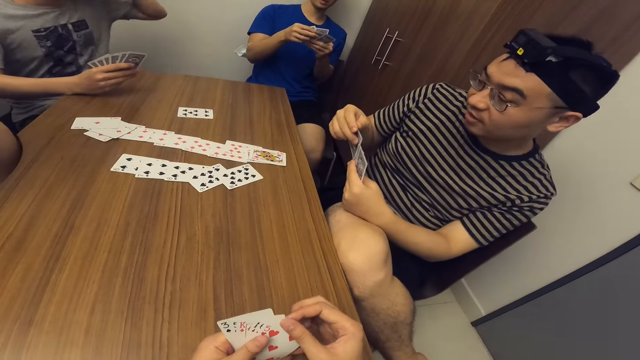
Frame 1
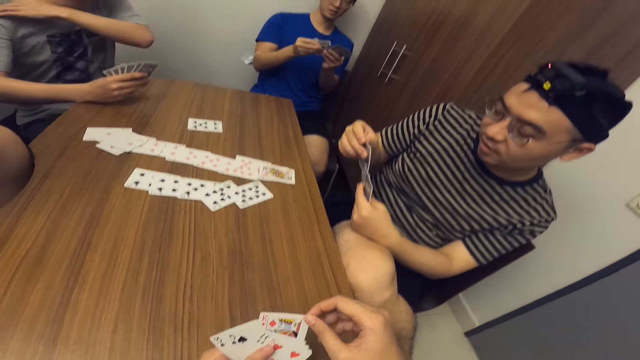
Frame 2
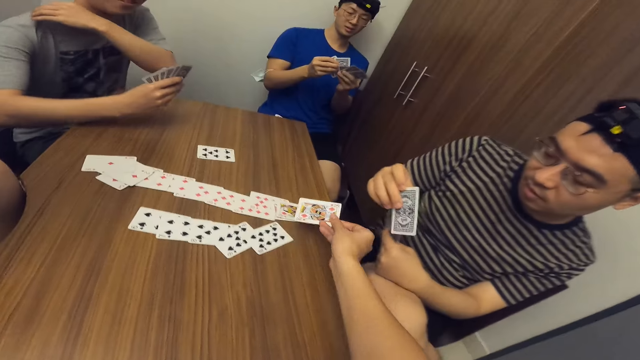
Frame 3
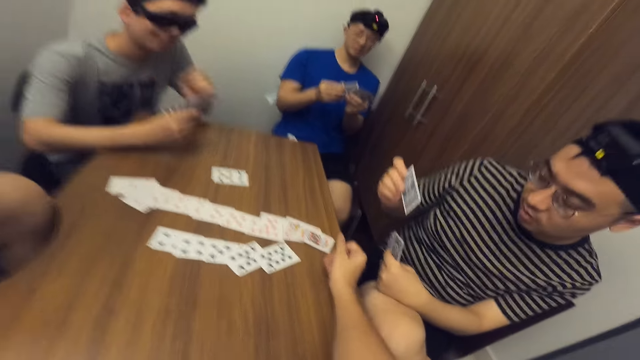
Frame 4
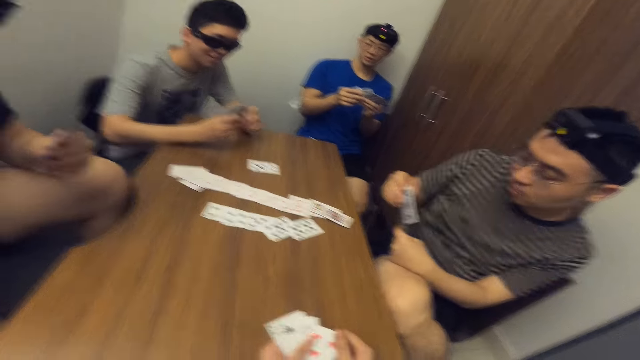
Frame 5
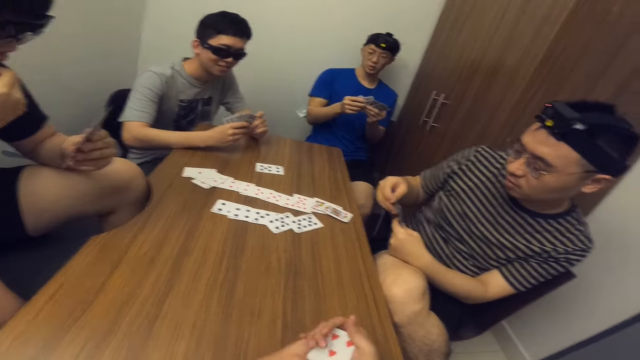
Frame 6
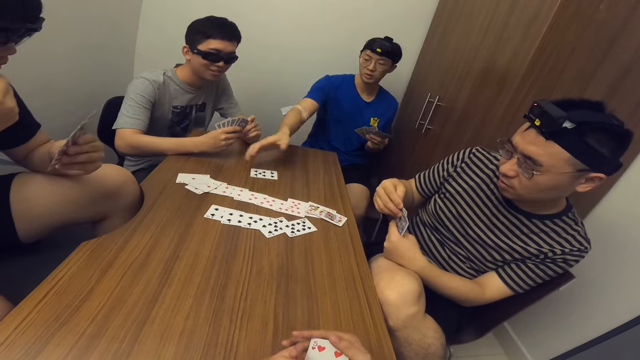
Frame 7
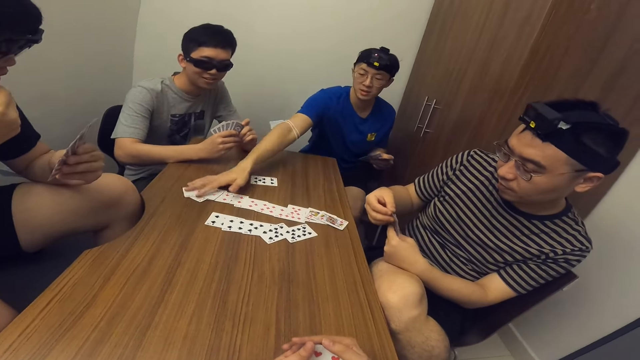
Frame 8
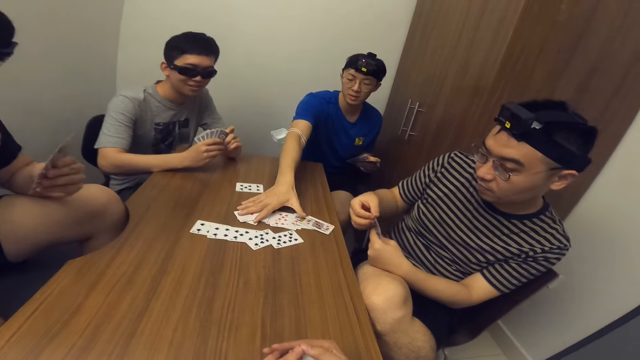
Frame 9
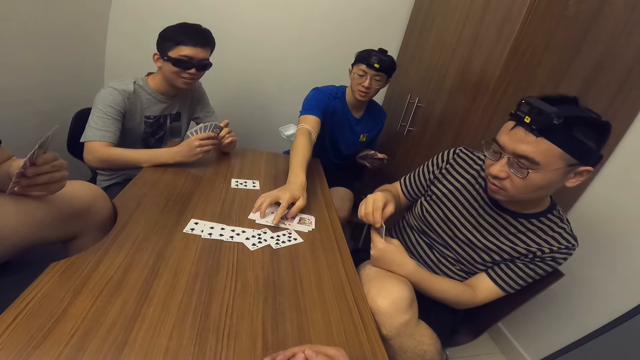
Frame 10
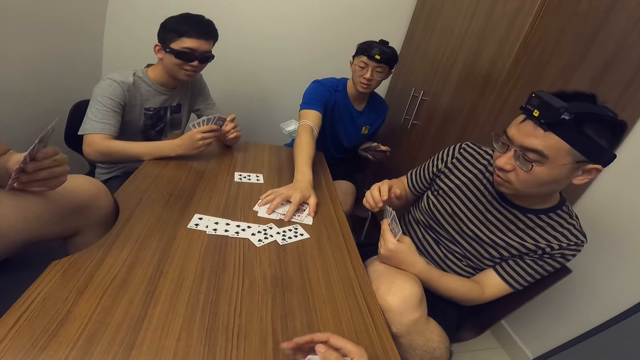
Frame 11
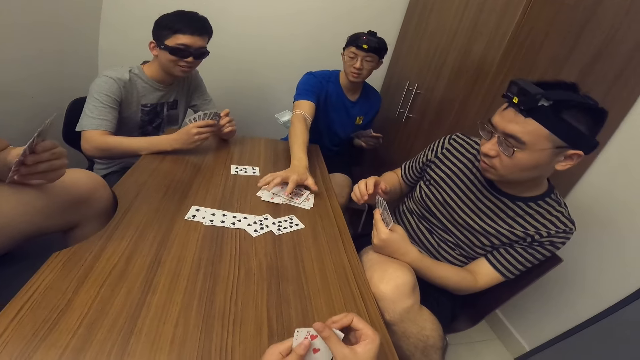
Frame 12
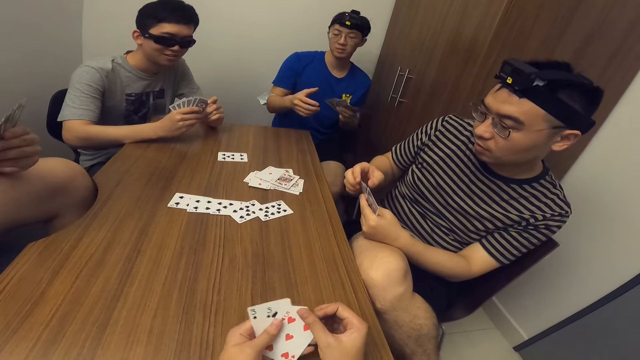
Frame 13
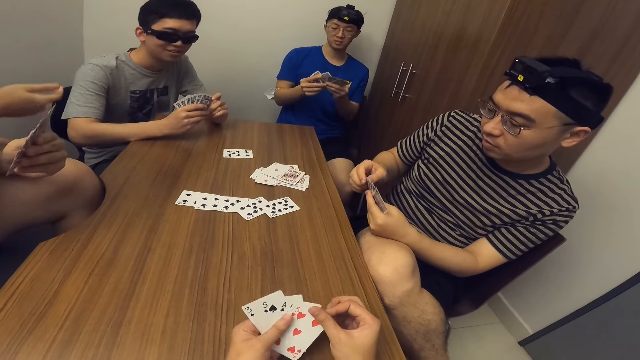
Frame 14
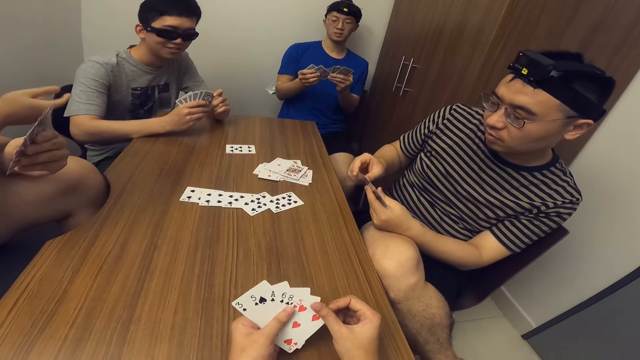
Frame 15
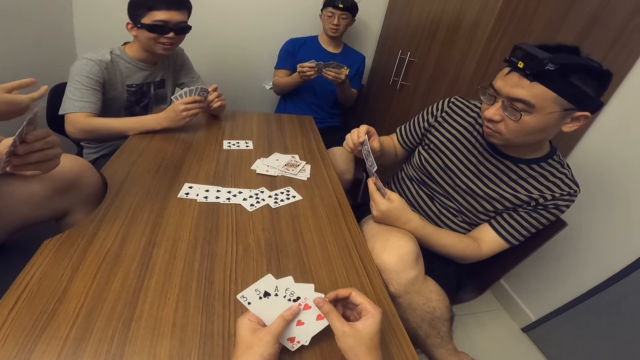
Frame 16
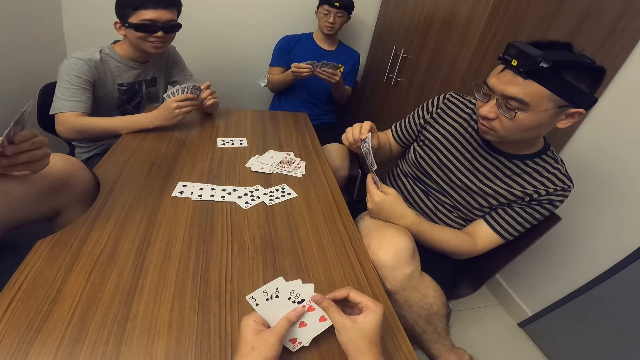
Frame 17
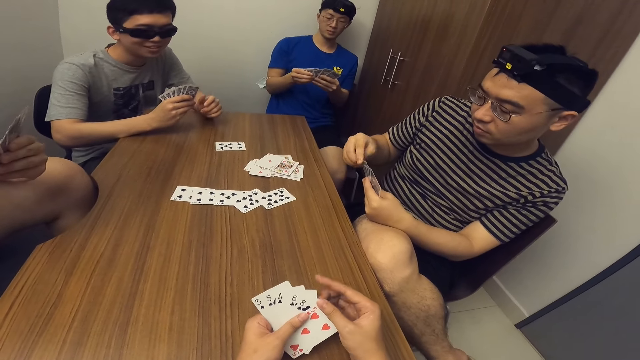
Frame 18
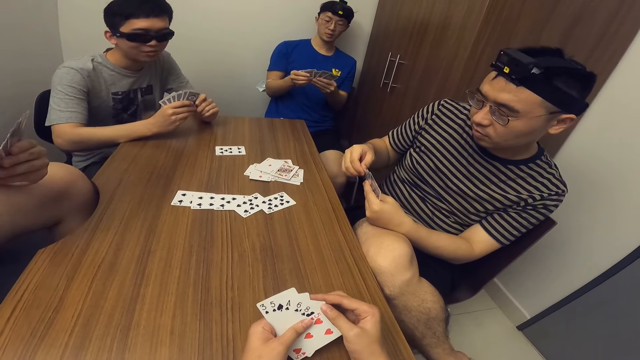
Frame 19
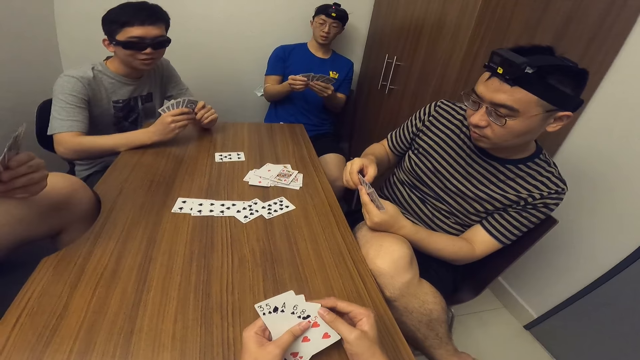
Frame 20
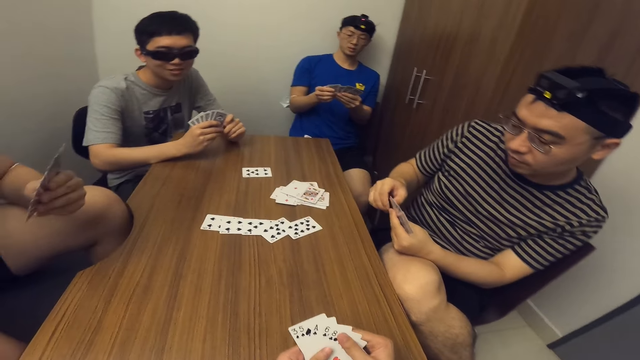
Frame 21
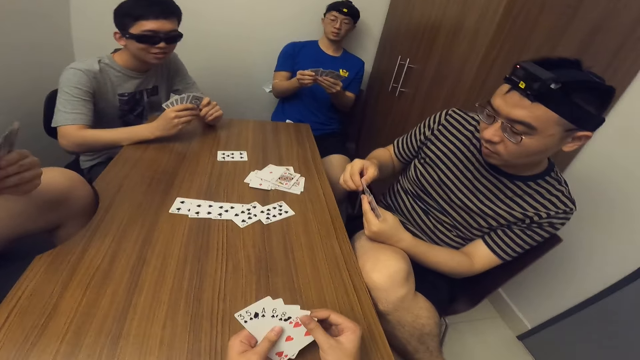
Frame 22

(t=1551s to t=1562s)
A man adjusts his t-shirt. The camera wearer drops a card on the table with his right hand. Another man adjusts cards on the table with his right hand. He puts the cards together.

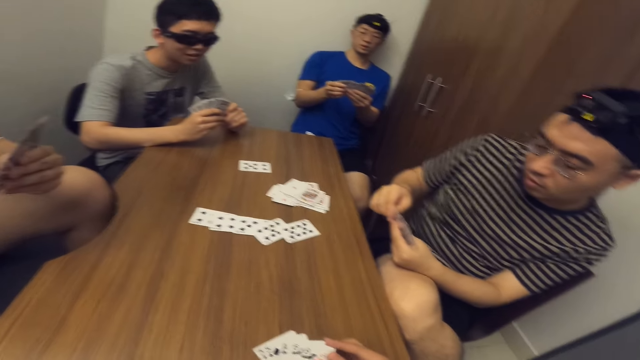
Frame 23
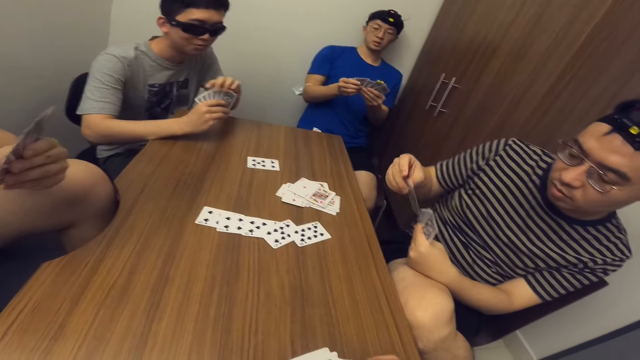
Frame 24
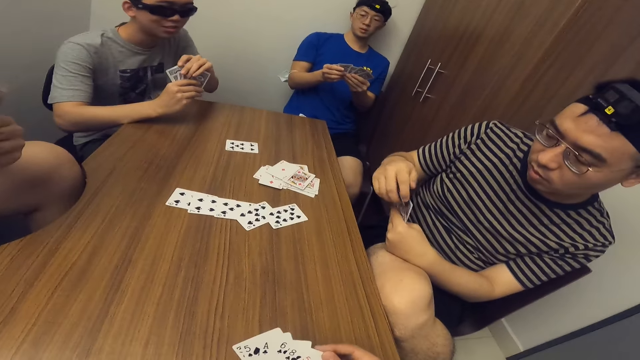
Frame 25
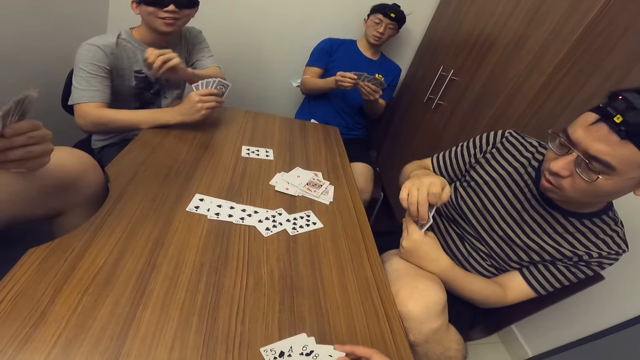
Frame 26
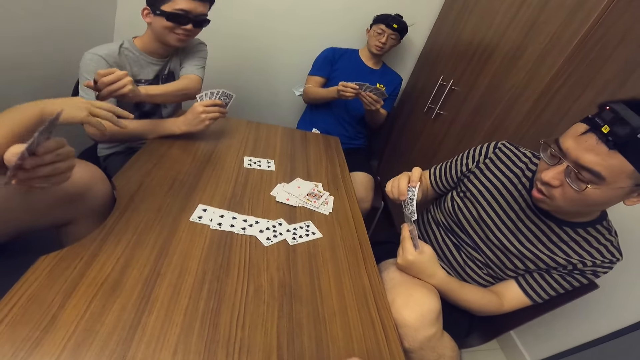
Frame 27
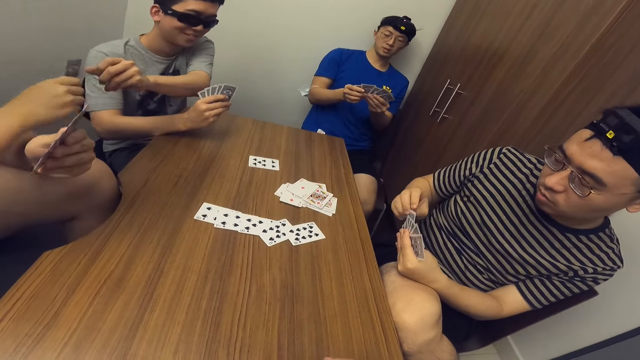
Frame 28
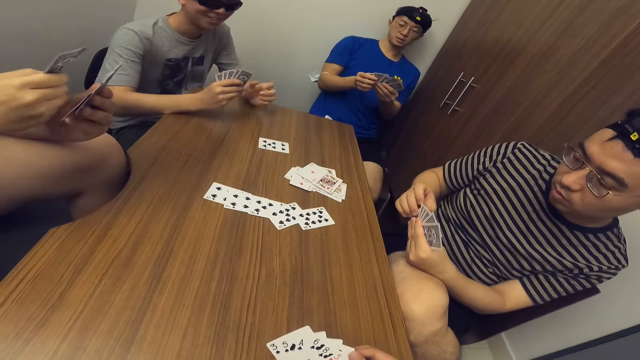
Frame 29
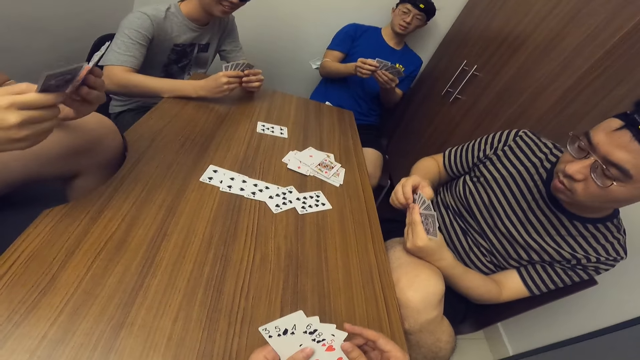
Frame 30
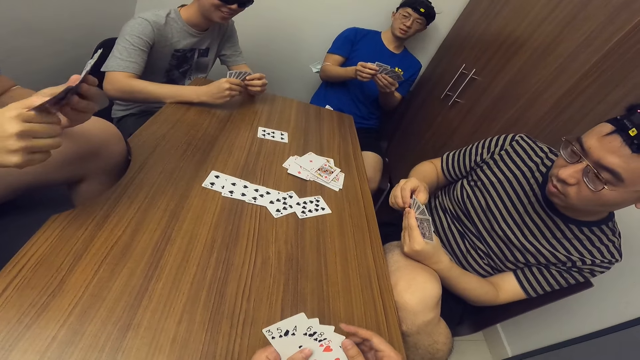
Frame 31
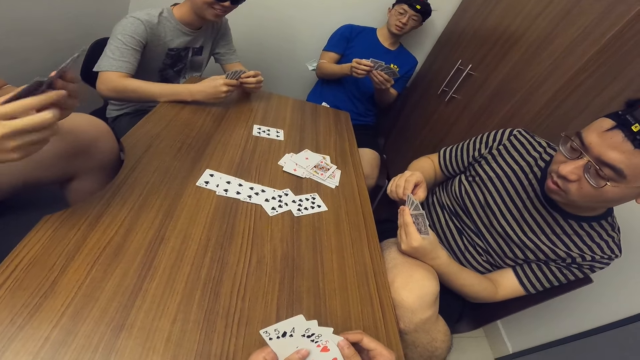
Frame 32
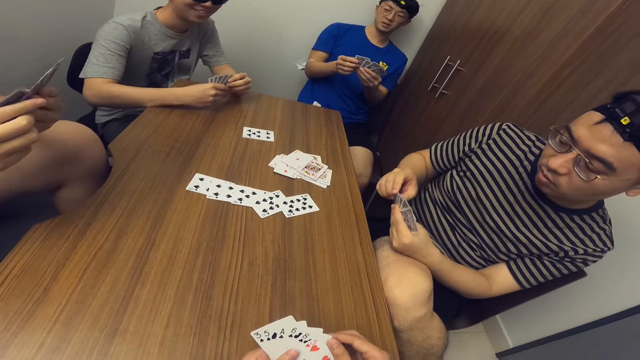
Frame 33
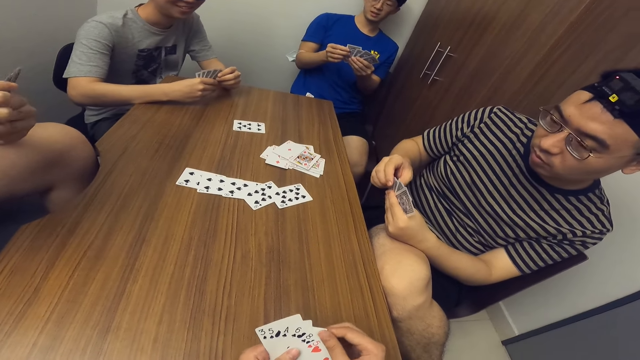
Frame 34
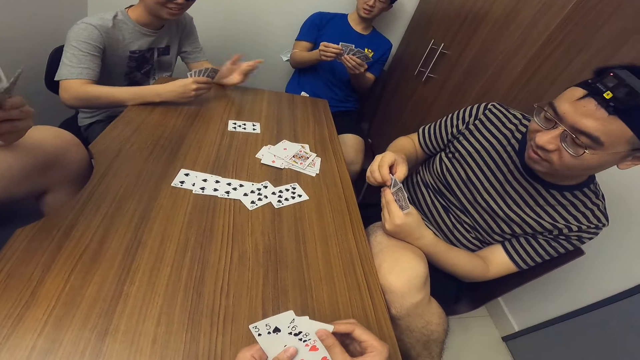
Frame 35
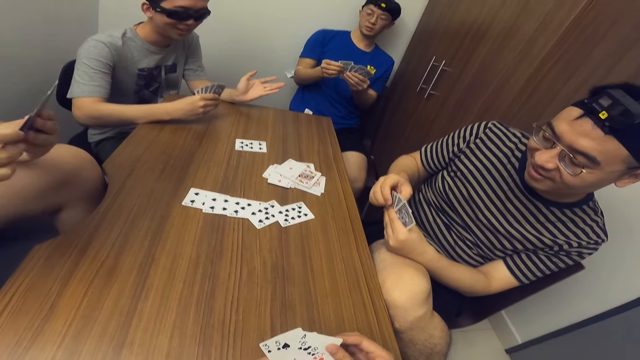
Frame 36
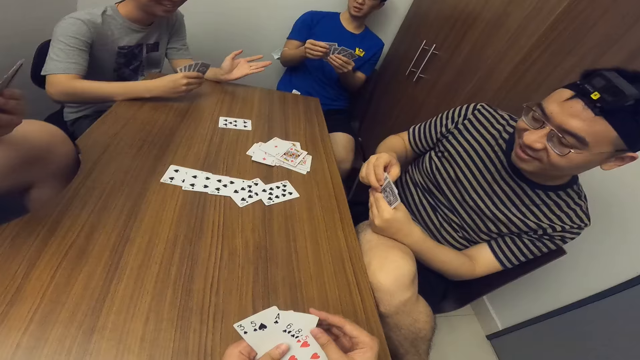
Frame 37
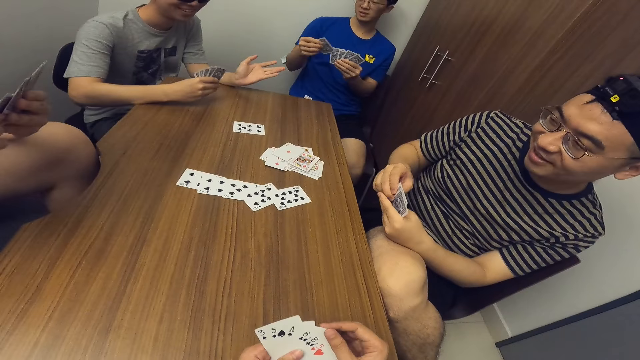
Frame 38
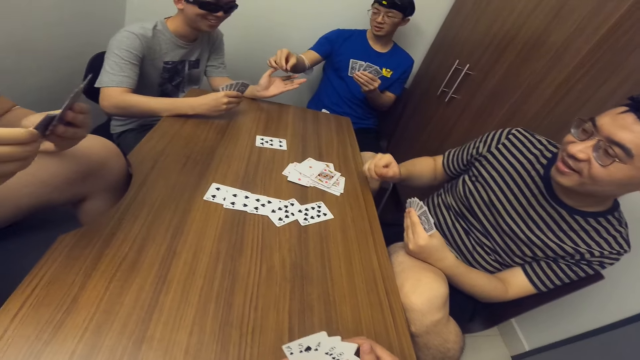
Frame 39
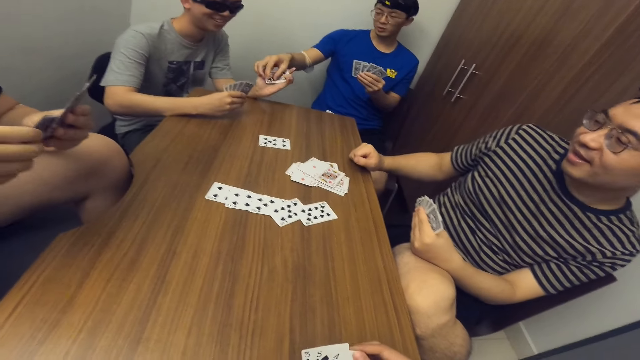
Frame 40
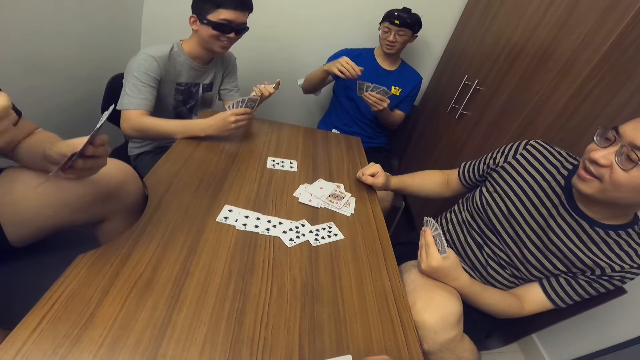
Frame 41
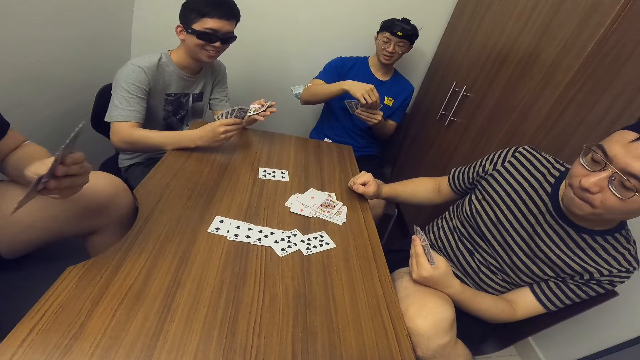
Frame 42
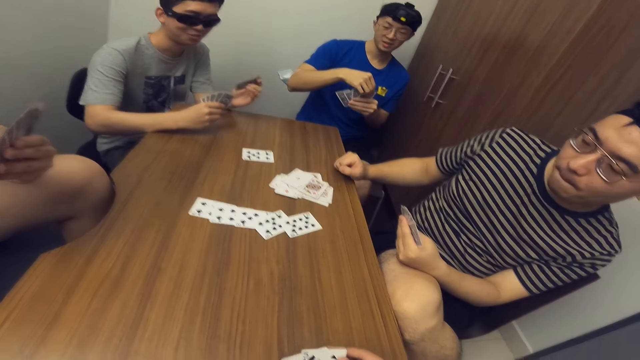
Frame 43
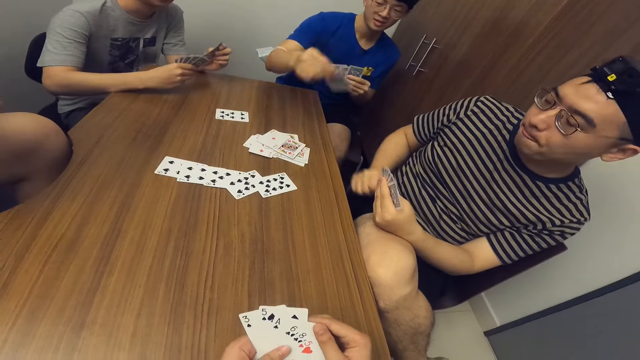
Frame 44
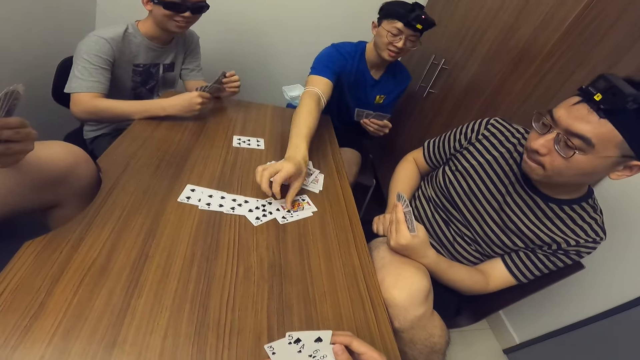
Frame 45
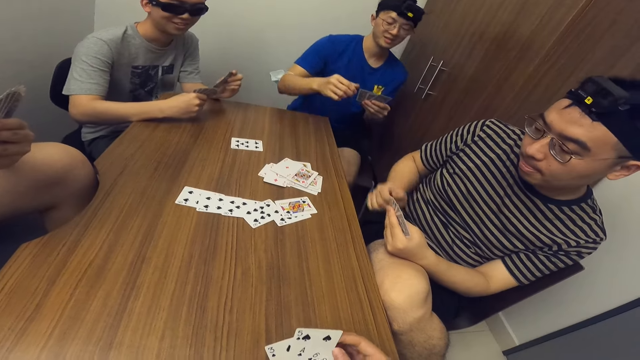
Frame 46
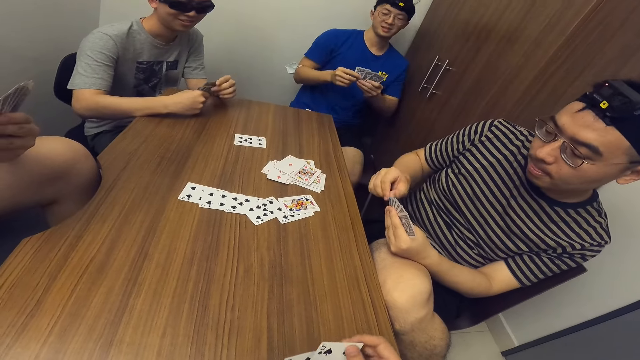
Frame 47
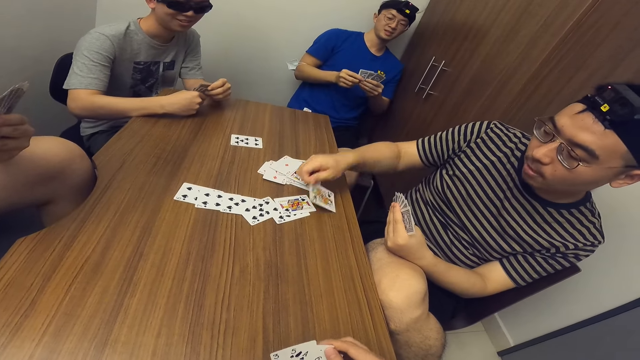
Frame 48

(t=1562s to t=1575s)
A man passes a card to another man. The first man stretches the hand towards a third man. The first man puts his right hand on the table. The third man passes a card to the first man. The first man puts his right hand on the table. The third man drops a card on the table with his right hand.
